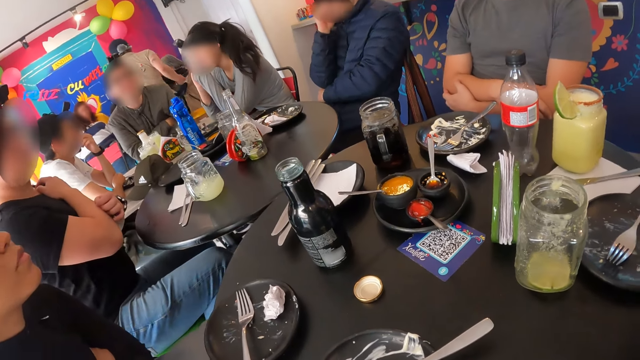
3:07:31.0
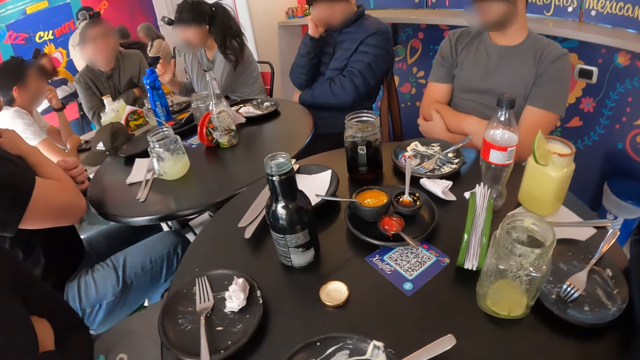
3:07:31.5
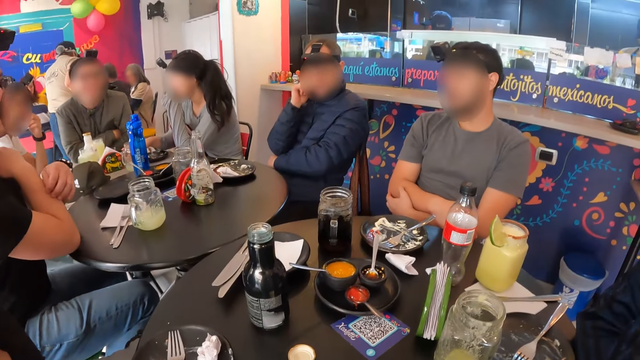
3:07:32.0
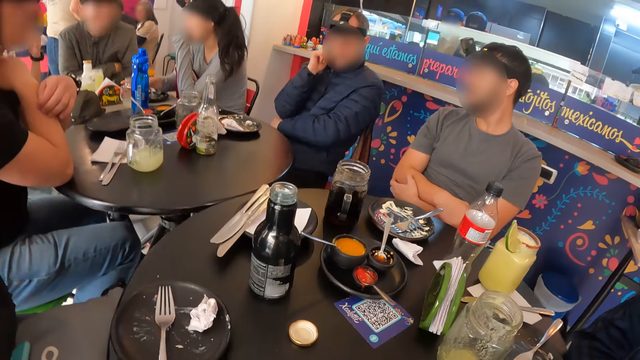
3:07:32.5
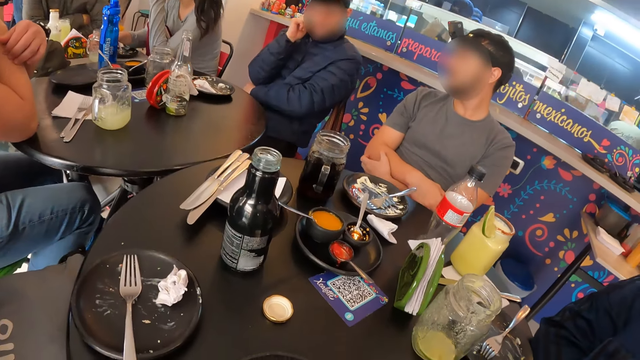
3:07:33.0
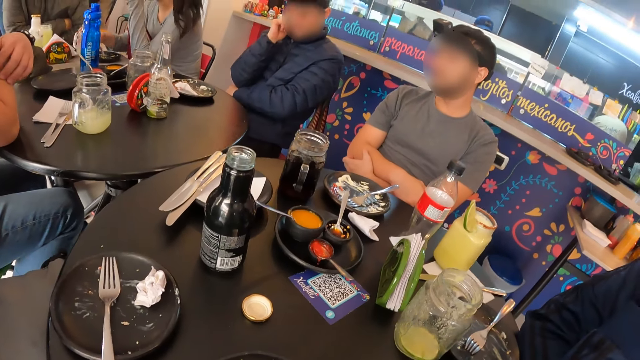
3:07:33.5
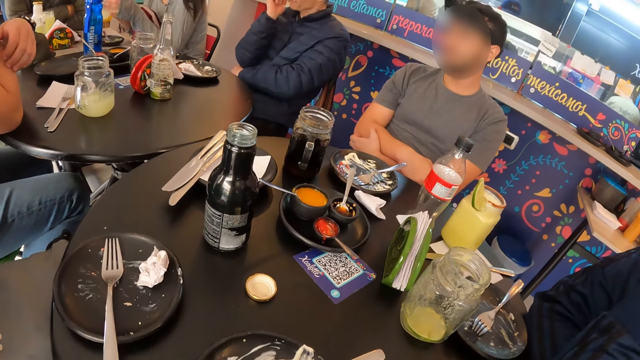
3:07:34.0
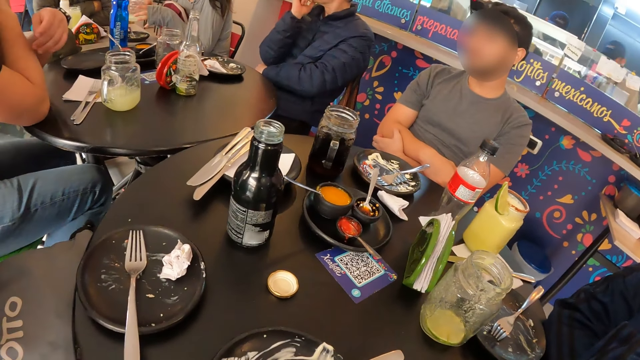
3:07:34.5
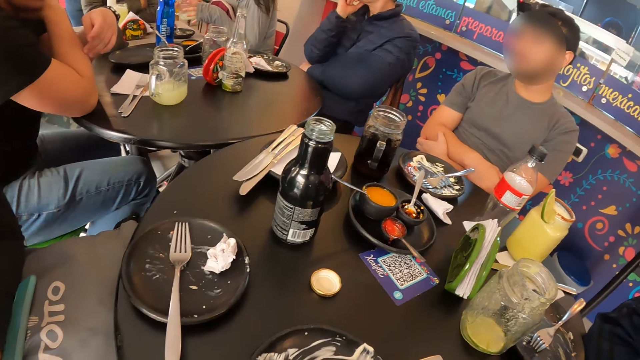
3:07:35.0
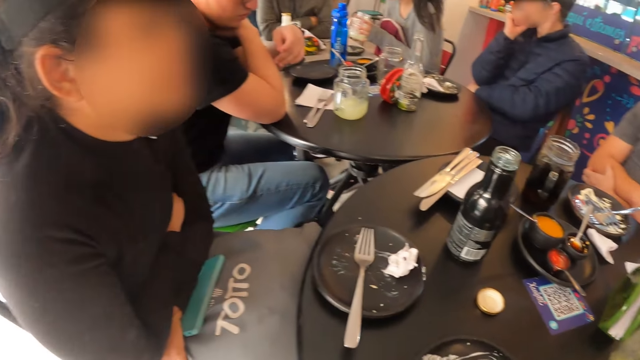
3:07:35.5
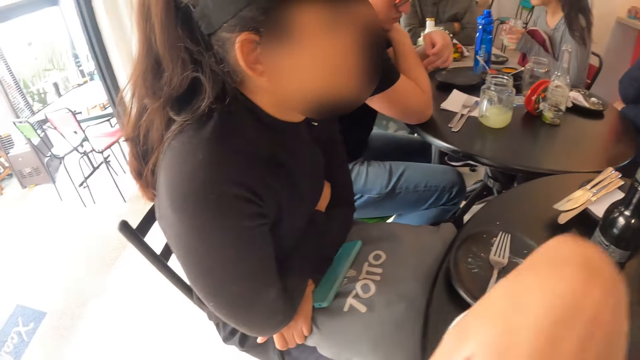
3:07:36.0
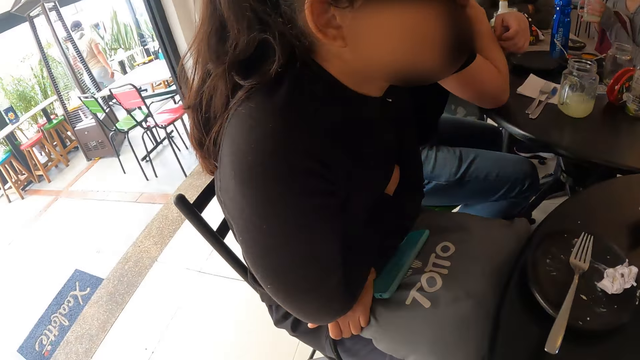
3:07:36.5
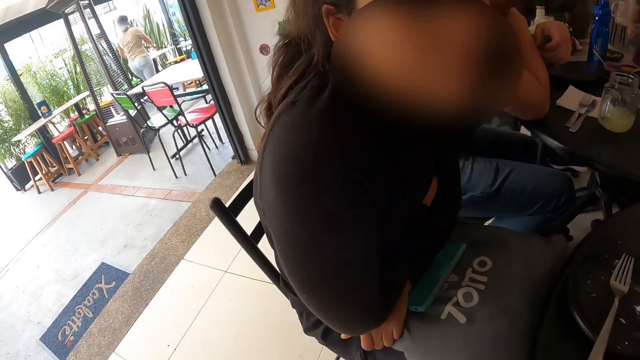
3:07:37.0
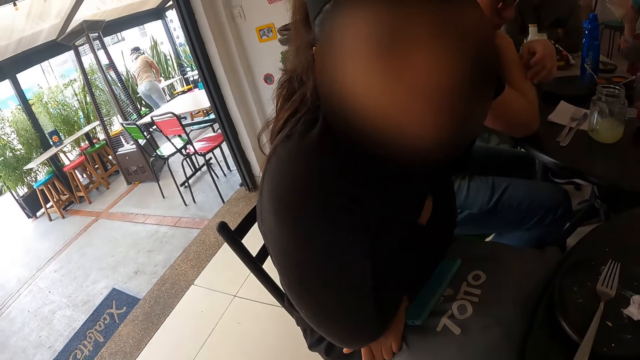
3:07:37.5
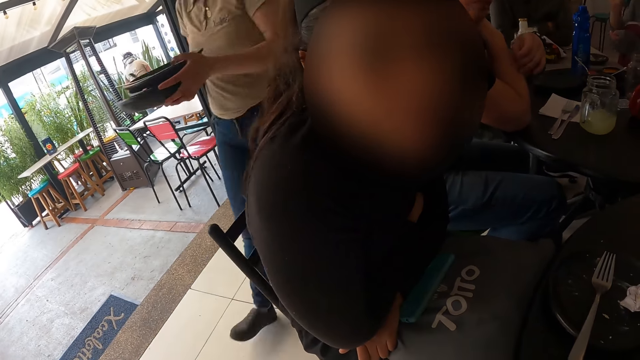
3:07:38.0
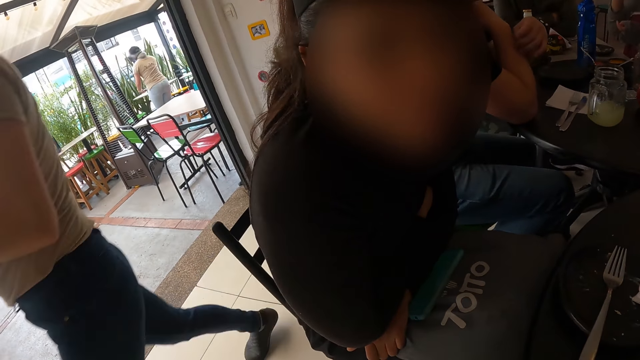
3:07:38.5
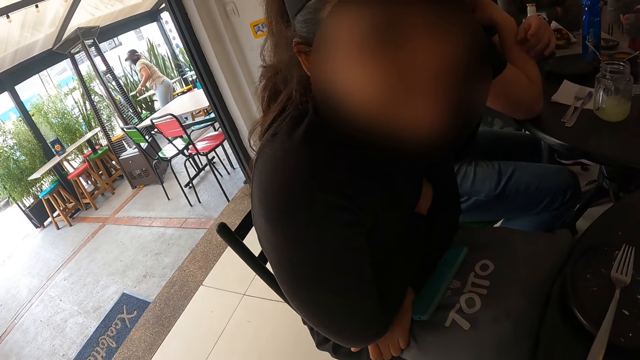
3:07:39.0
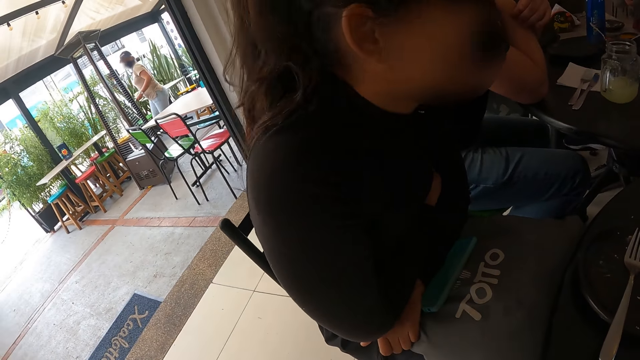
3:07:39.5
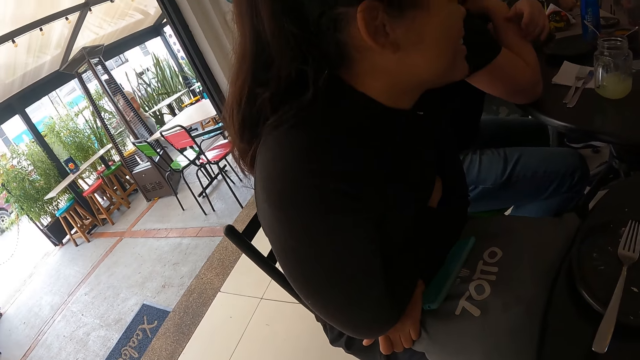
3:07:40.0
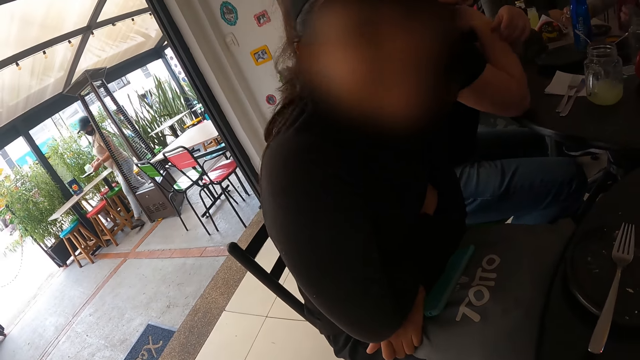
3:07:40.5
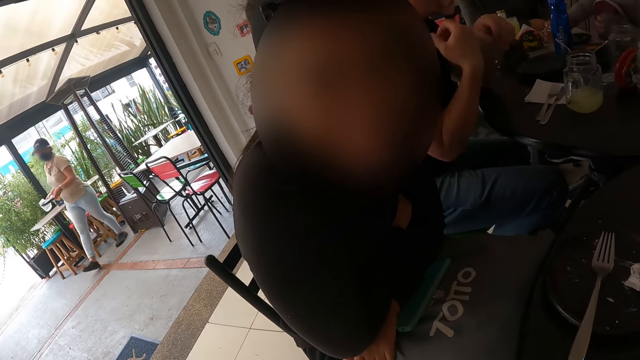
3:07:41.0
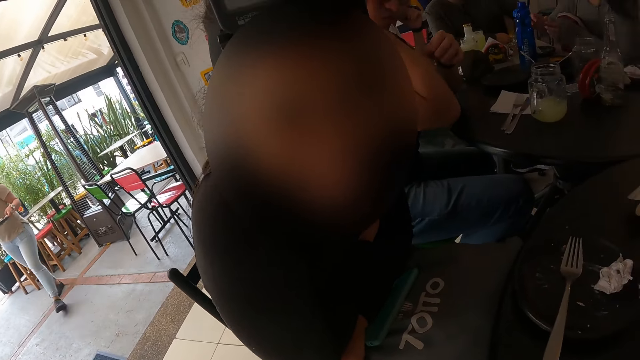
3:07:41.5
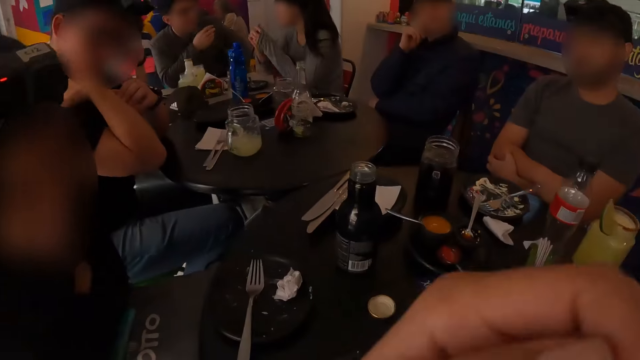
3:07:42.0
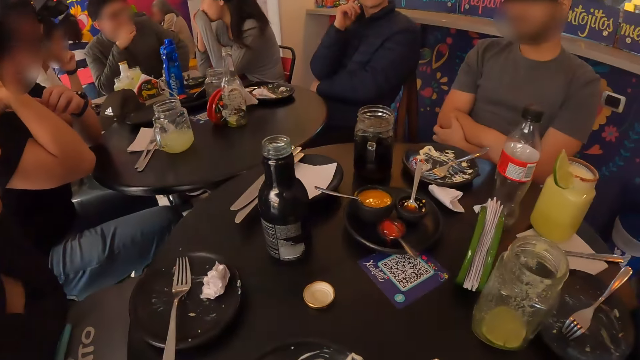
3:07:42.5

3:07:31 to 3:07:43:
The camera wearer looks around. The woman picks up the cup from the table with her right hand. The woman shakes the cup with her right hand, and drinks from the cup in both her hands. A waiter picks up a cup and a plate from a table with both her hands.

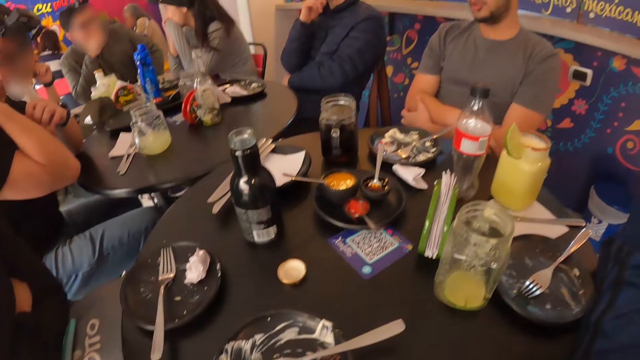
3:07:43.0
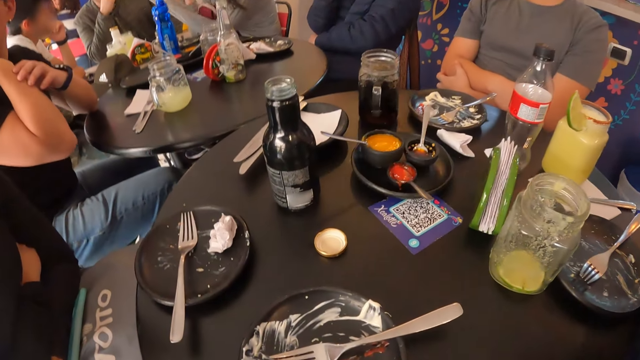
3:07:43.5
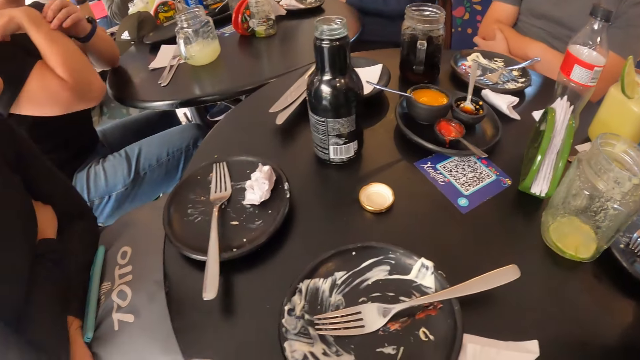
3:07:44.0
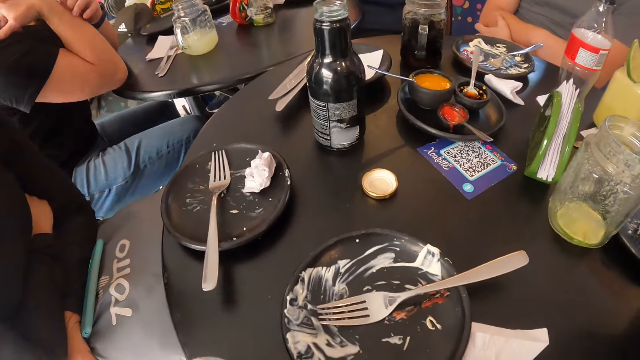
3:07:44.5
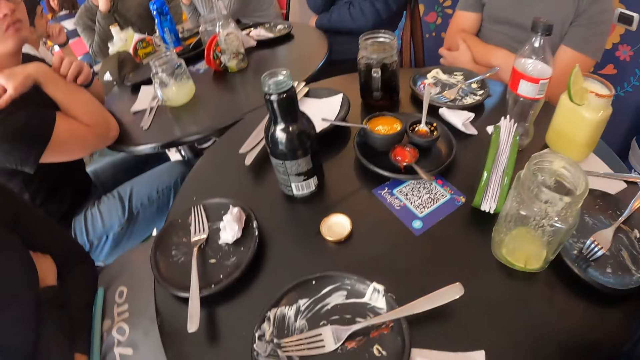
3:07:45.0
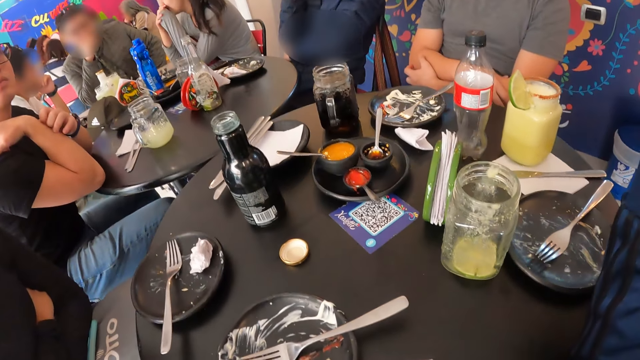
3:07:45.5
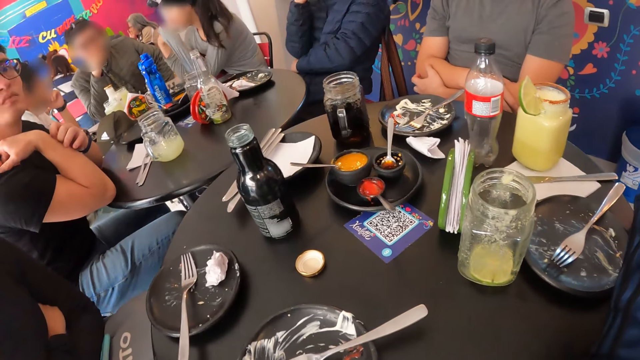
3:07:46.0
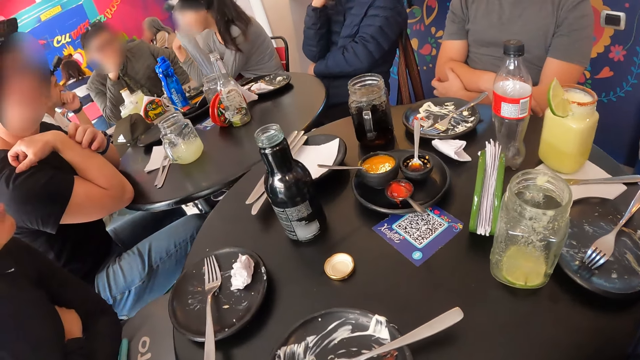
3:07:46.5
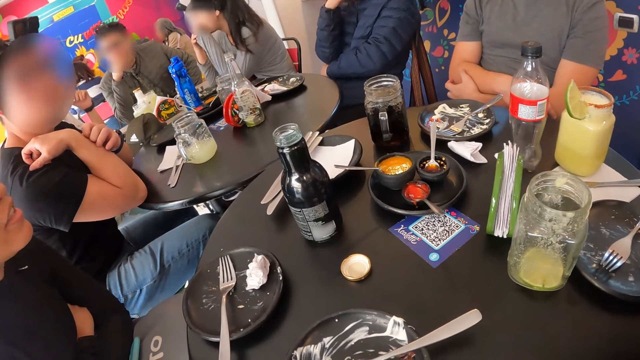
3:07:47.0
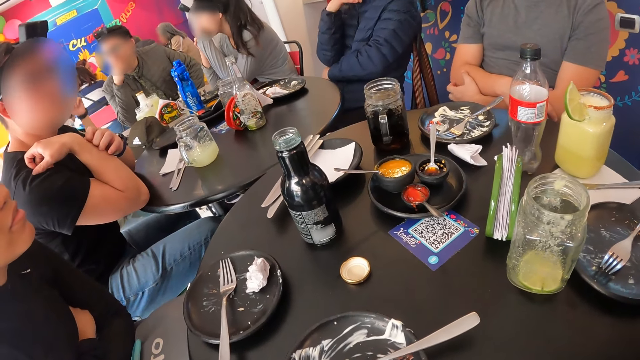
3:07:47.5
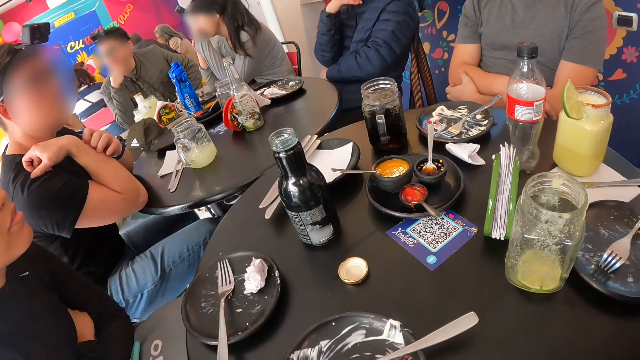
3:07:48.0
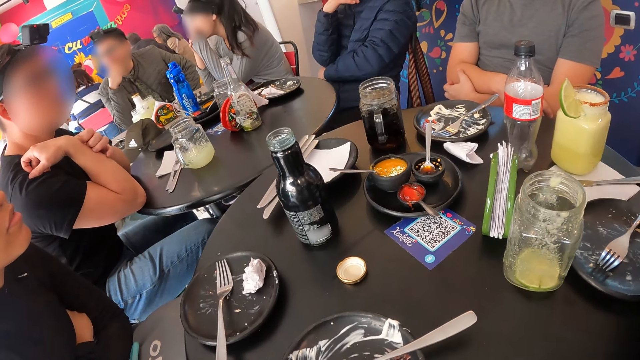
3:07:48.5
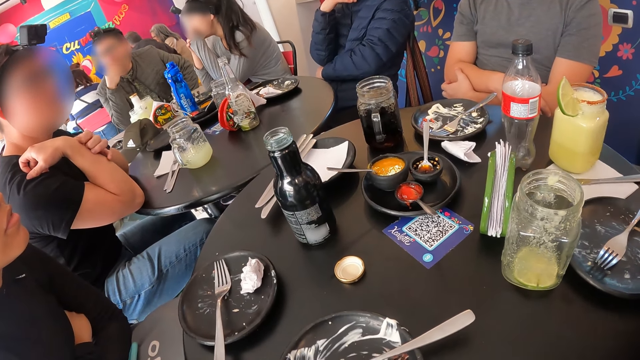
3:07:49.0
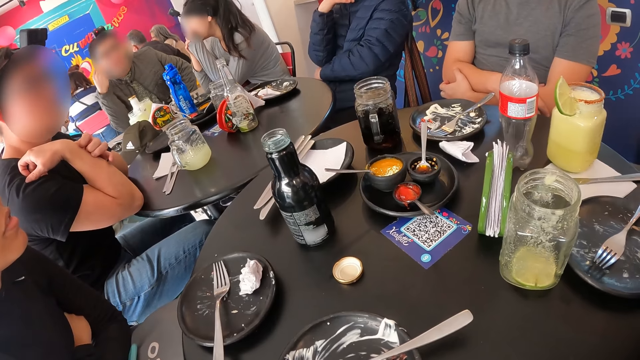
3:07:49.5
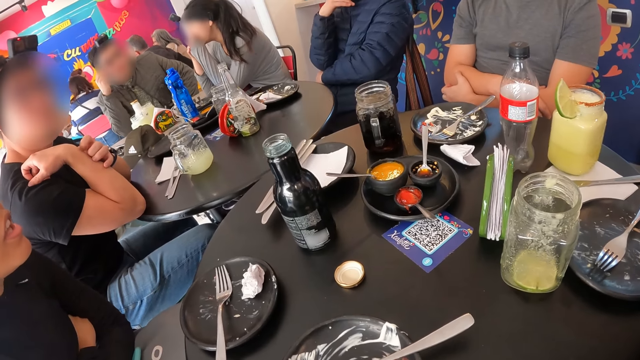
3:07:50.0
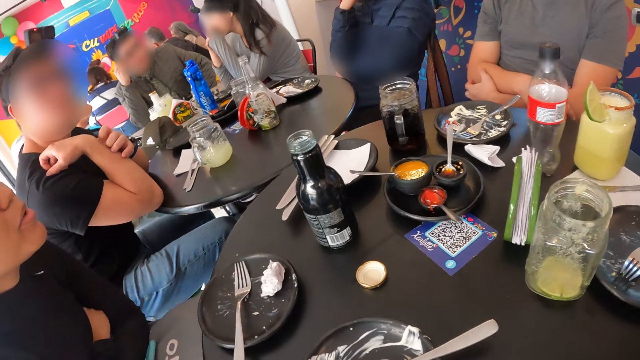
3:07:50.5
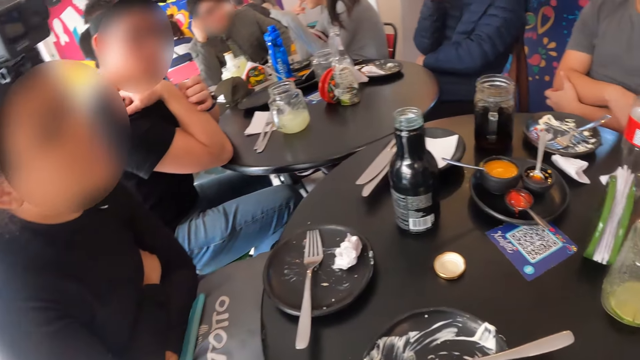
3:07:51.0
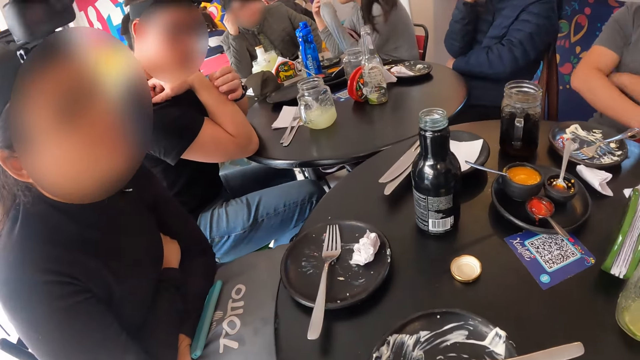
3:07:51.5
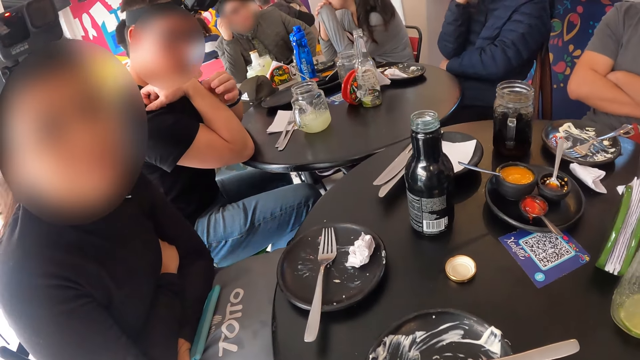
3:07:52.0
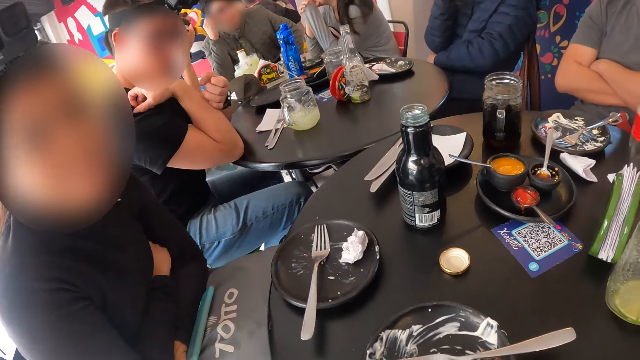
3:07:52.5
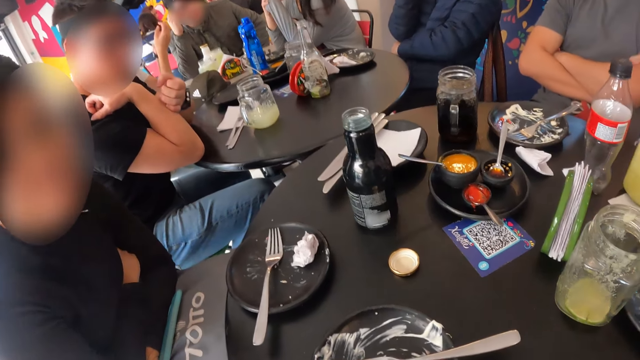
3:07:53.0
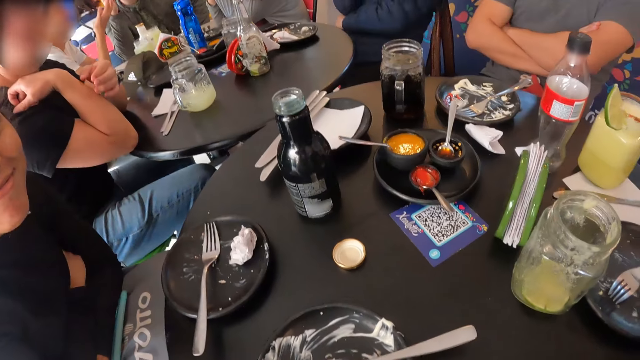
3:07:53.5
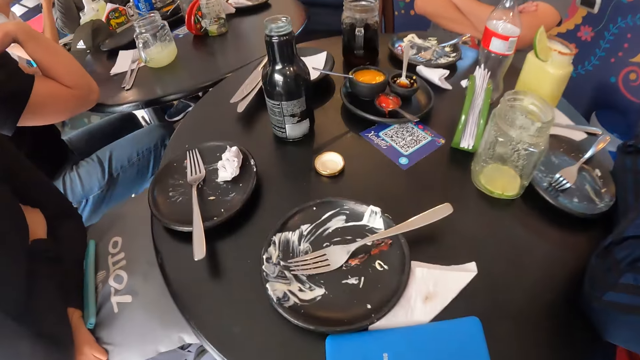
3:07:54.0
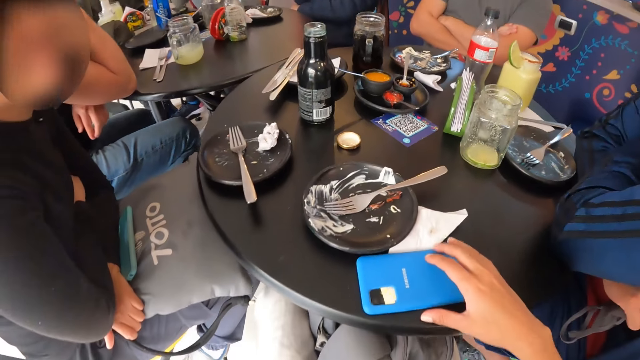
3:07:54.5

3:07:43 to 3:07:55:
A woman interacts with the camera wearer. The camera wearer picks up a mobile phone from the table with her right hand.
